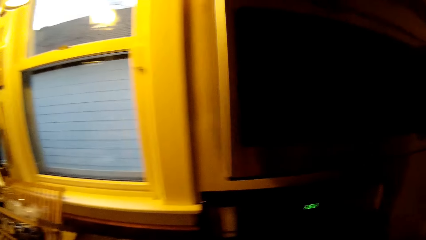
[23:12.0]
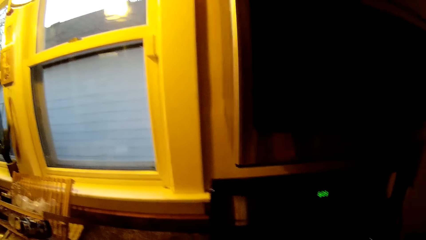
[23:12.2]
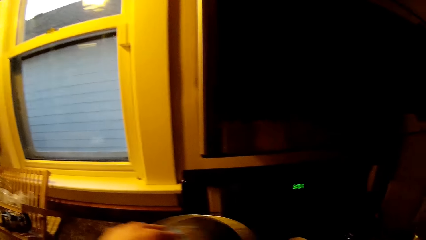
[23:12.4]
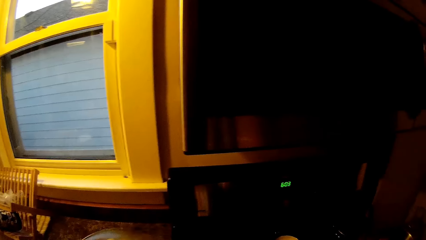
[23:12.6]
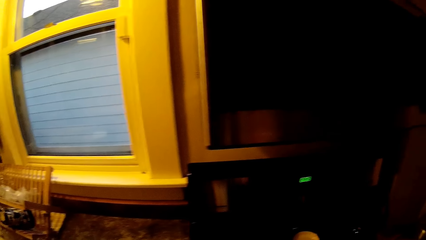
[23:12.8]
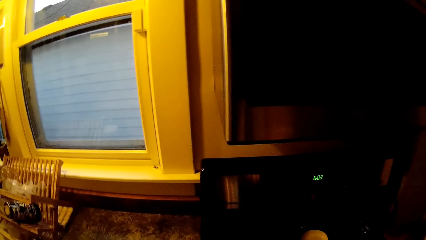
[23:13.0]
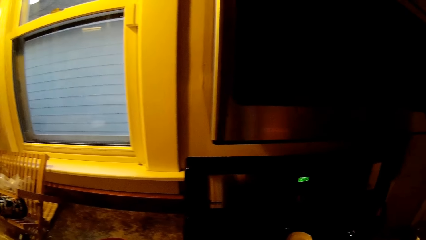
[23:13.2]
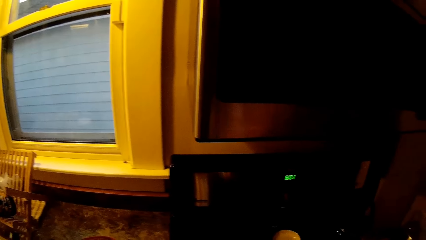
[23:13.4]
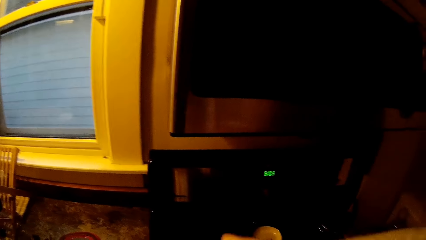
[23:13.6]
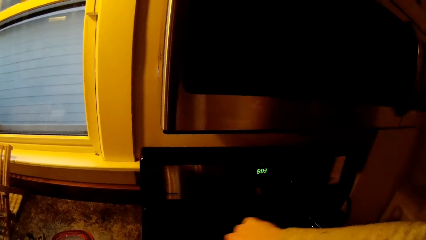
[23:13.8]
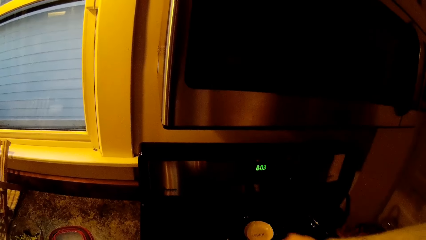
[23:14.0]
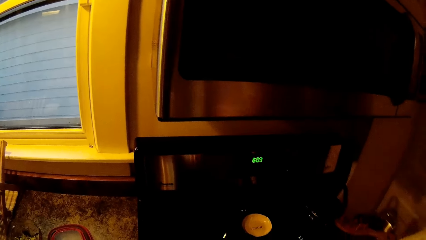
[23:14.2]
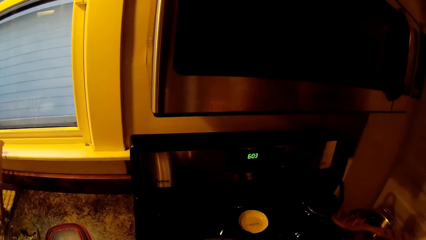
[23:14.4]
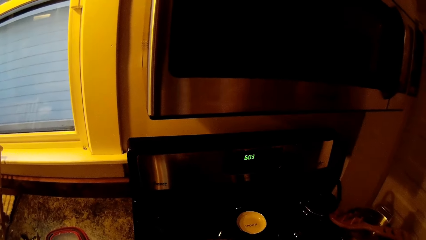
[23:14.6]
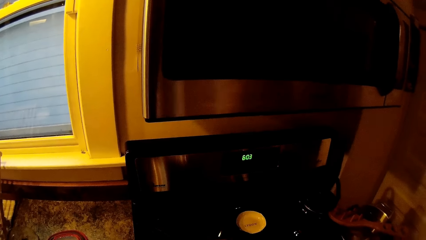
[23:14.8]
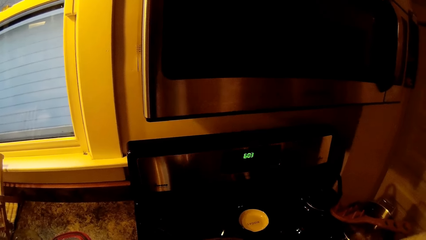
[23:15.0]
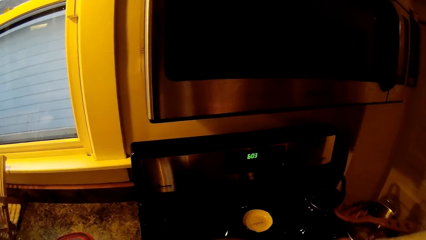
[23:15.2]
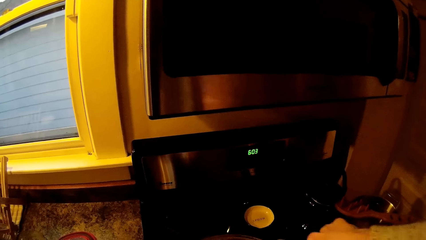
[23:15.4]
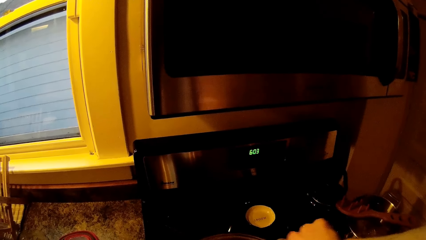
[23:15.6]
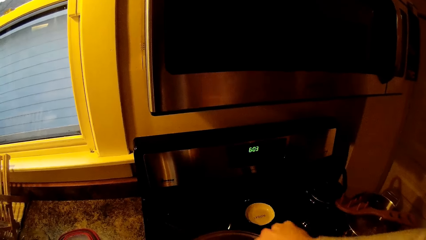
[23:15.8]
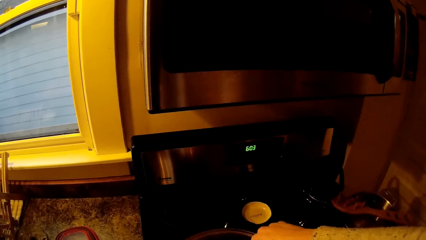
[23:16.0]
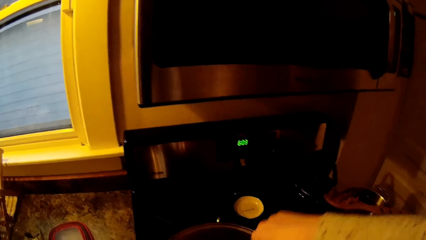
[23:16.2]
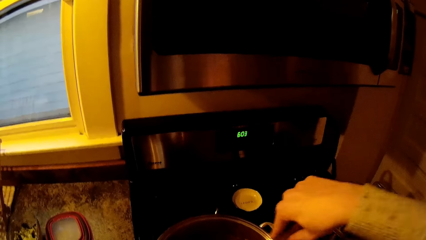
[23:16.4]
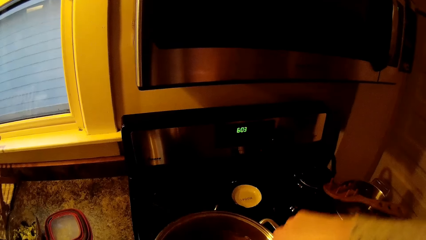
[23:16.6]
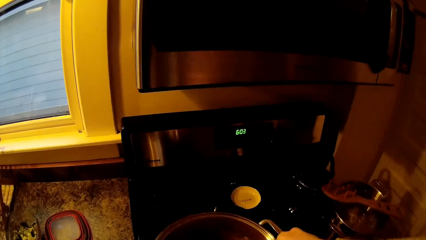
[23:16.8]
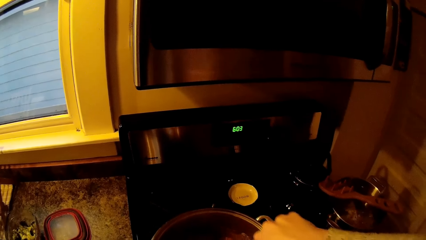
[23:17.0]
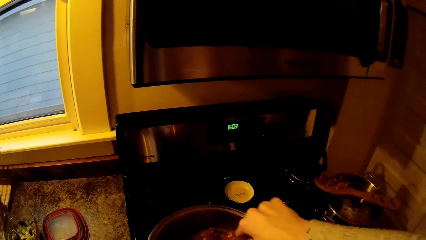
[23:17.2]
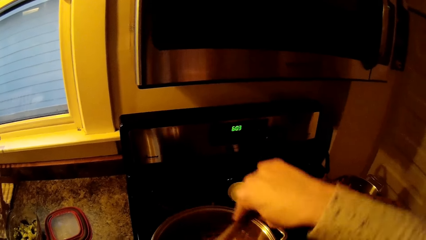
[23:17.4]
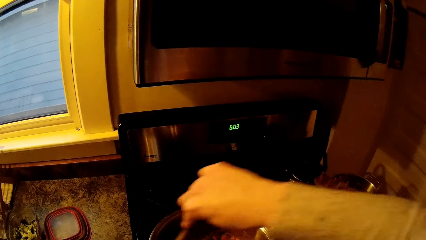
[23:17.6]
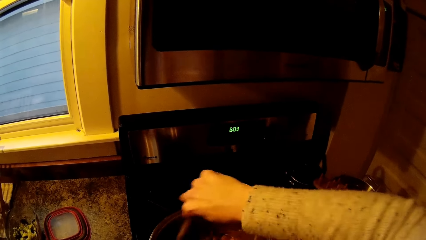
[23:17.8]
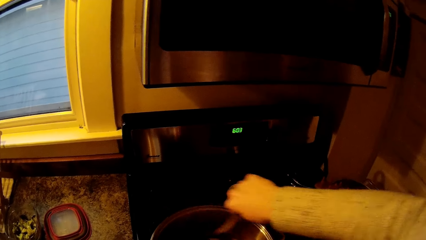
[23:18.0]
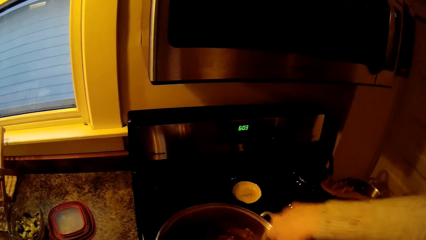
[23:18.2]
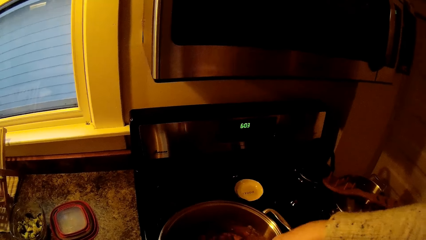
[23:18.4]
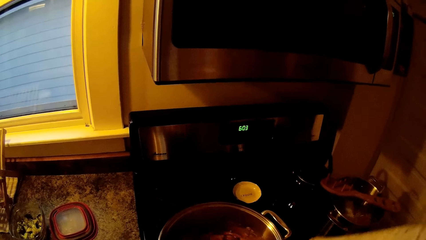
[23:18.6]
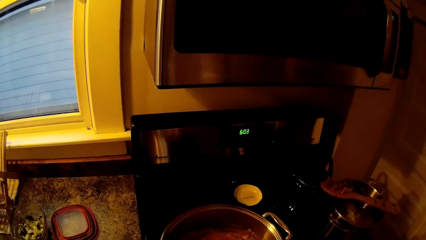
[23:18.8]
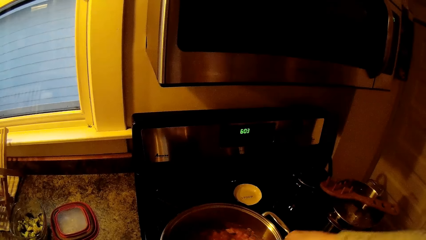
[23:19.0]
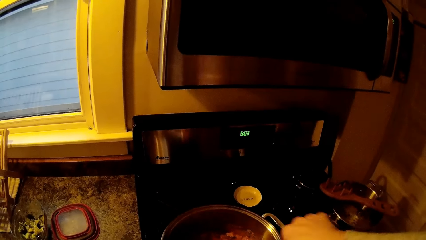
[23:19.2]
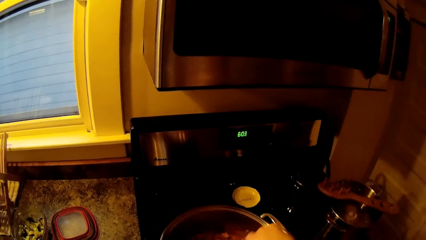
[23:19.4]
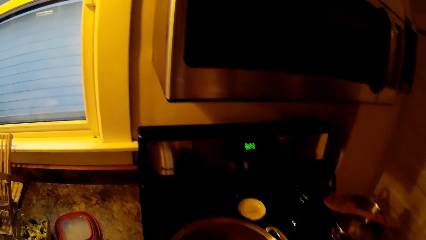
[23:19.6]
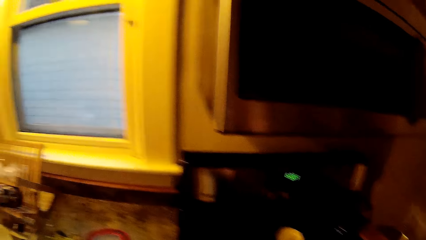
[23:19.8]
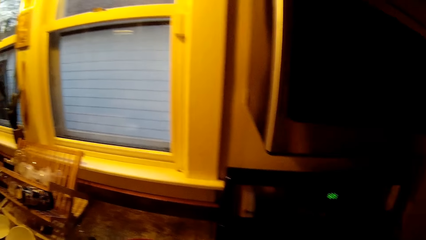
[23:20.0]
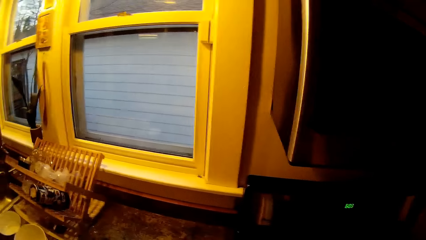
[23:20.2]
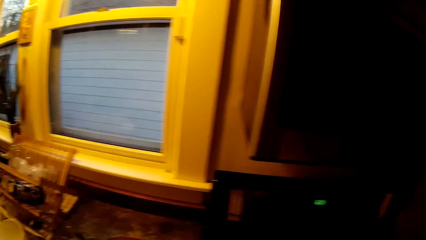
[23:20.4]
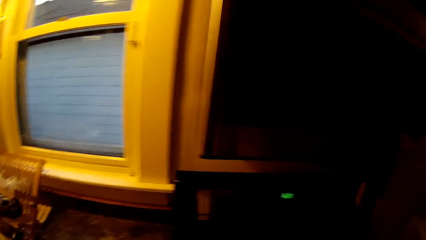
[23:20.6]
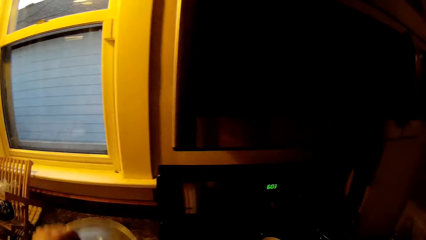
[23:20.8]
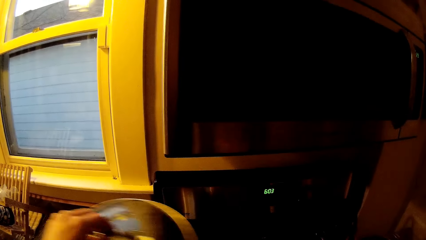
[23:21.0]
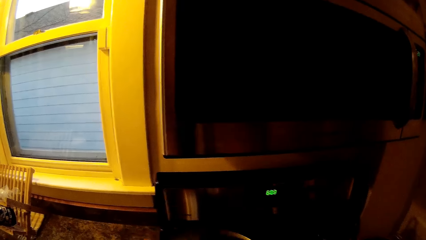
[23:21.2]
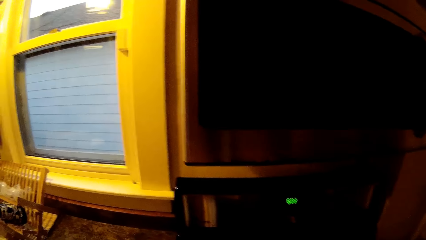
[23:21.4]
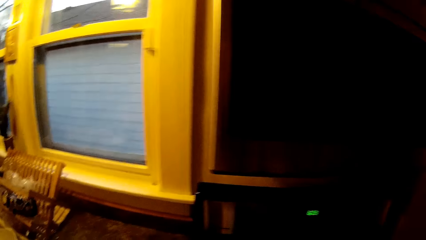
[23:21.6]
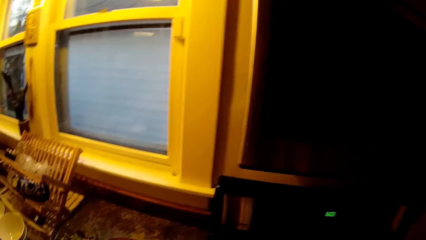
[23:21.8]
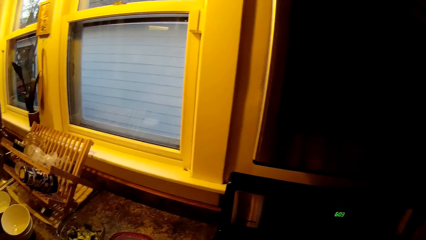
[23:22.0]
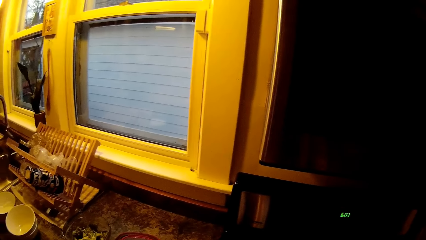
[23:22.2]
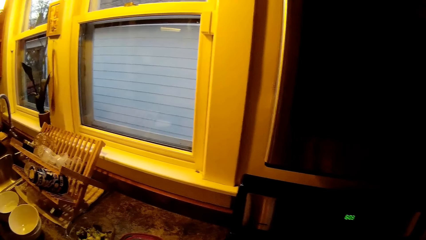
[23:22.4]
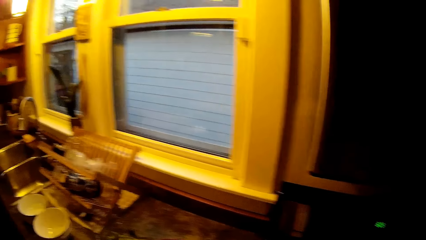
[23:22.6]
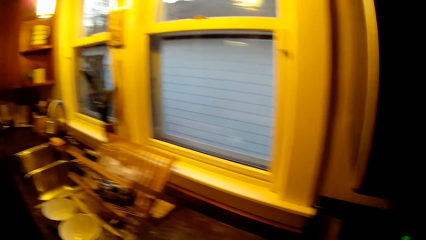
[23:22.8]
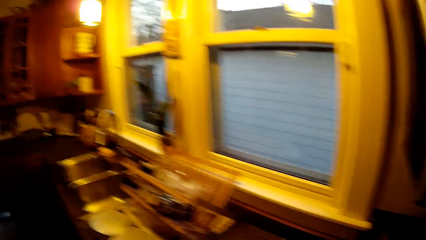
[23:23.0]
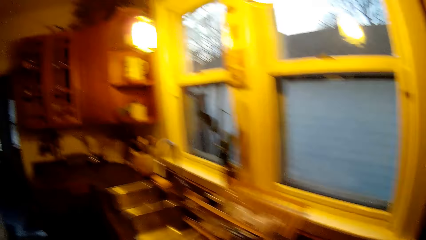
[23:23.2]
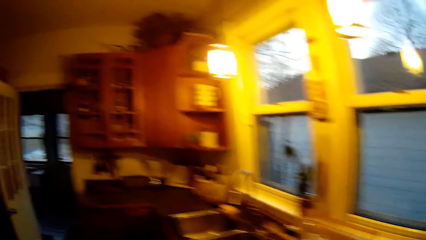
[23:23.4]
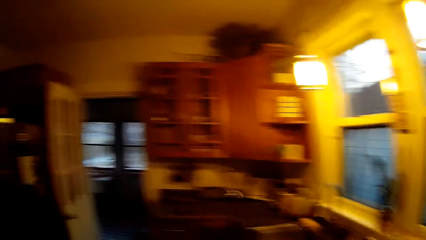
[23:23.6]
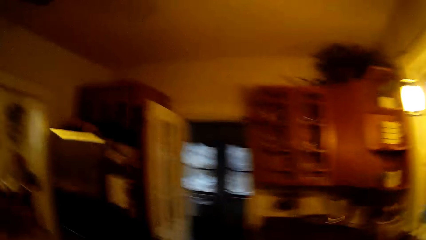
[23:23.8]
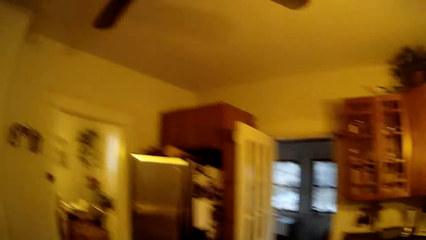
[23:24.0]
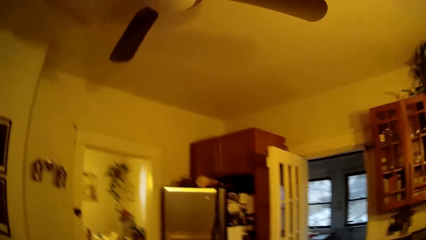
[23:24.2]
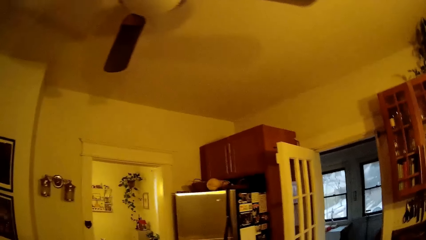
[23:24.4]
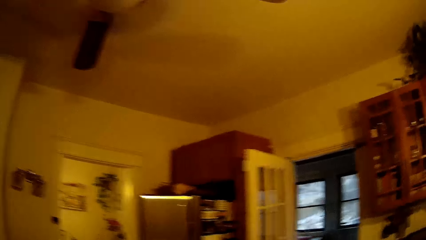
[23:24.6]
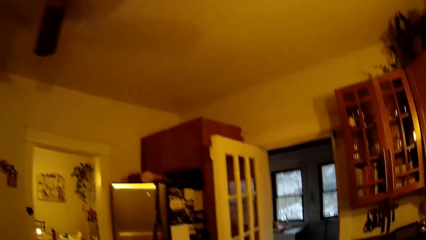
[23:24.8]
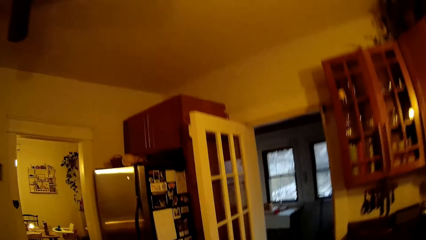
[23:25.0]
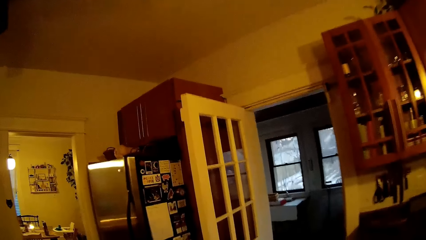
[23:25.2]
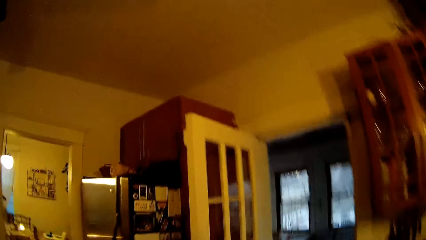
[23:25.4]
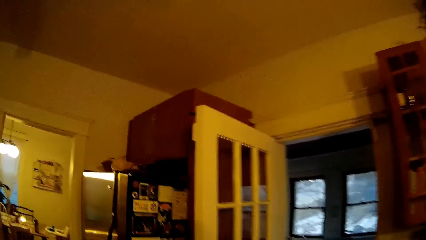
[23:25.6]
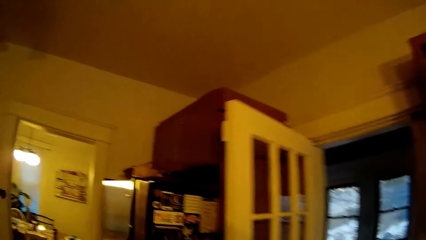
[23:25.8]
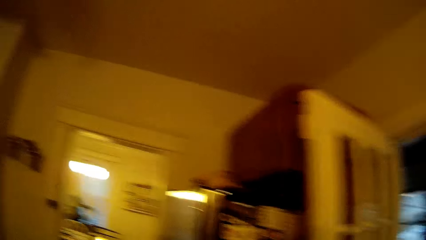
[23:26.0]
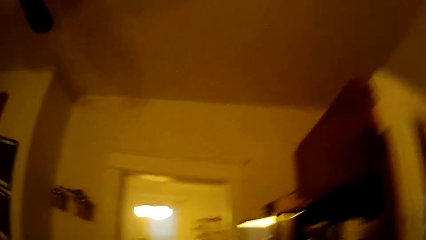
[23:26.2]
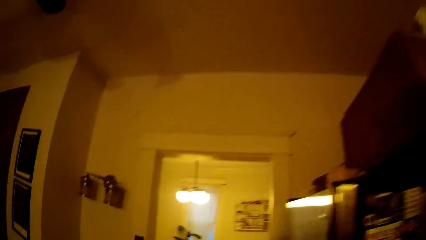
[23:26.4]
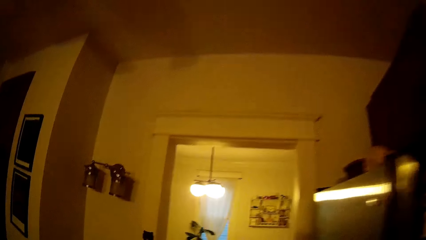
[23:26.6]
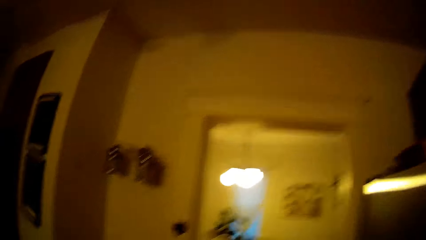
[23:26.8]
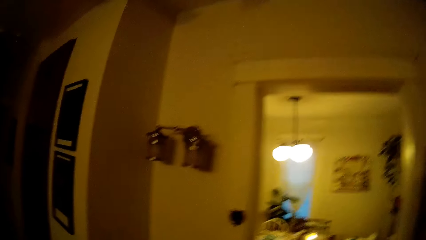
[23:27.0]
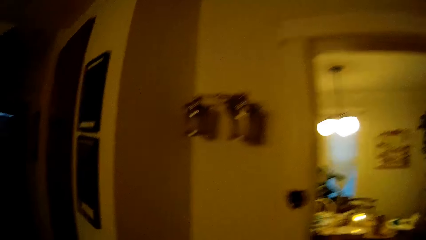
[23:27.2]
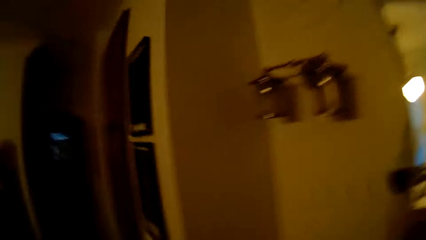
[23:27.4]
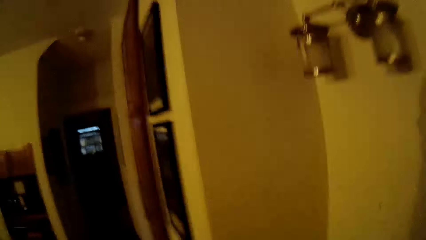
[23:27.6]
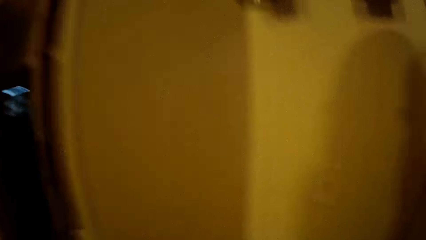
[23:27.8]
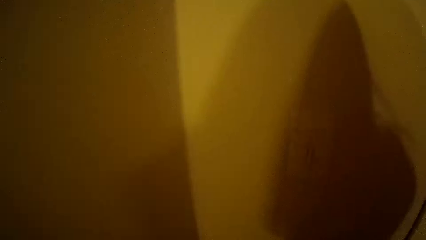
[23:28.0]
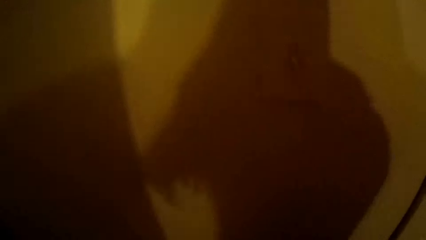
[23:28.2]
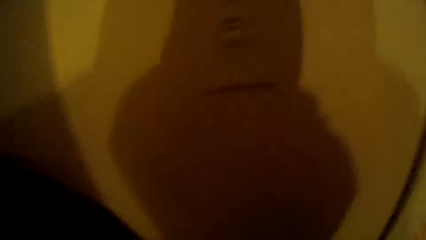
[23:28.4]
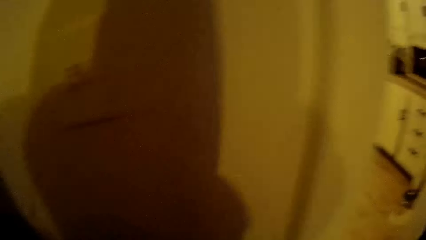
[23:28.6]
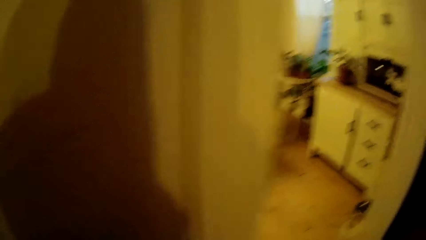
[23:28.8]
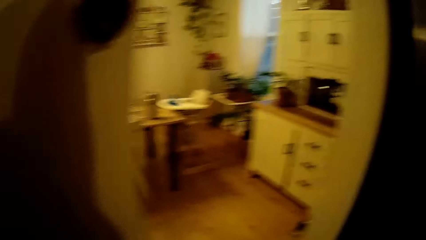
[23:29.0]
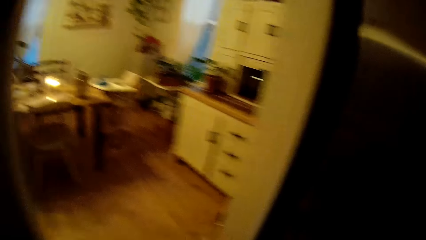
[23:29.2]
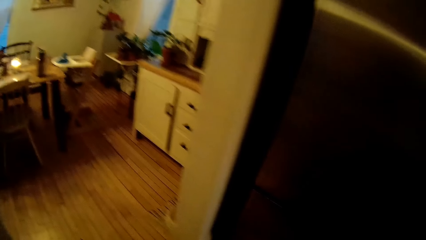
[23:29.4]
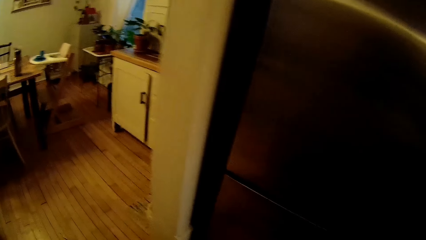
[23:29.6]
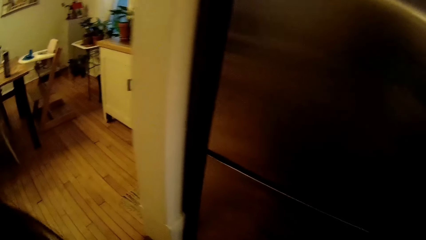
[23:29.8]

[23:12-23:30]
The camera wearer removes a lid of a pot with her left hand. She stirs the content of the pot with a spatula in her right hand. She drops the pot lid on the cabinet. She places the lid of the pot on the pot with her left hand. She walks in the kitchen.
